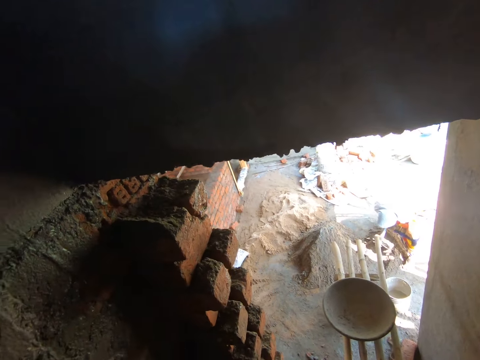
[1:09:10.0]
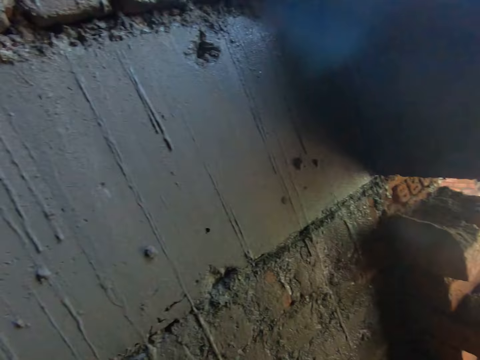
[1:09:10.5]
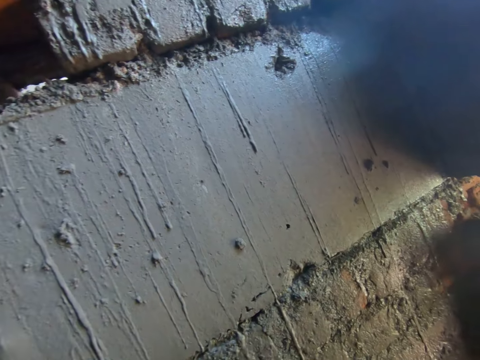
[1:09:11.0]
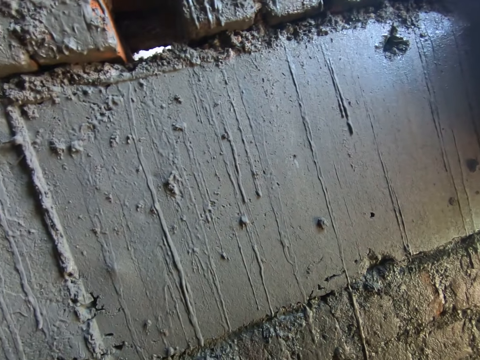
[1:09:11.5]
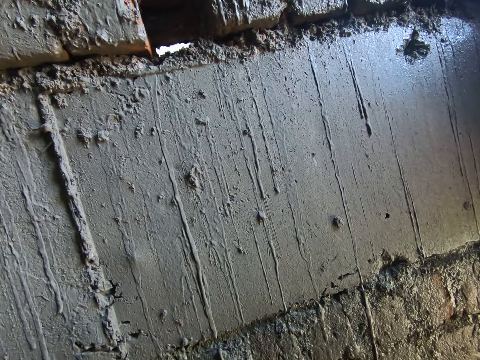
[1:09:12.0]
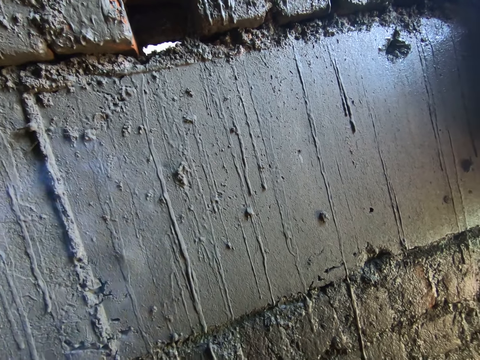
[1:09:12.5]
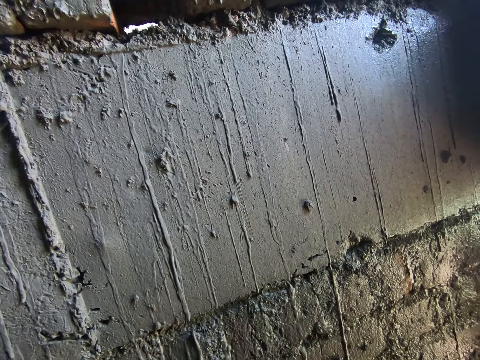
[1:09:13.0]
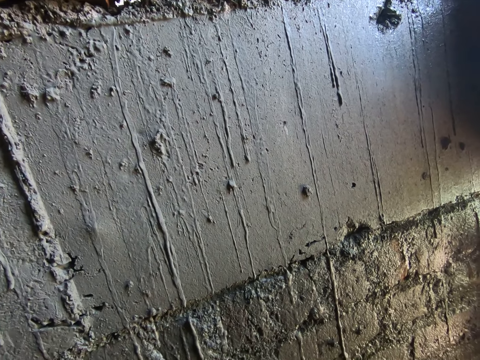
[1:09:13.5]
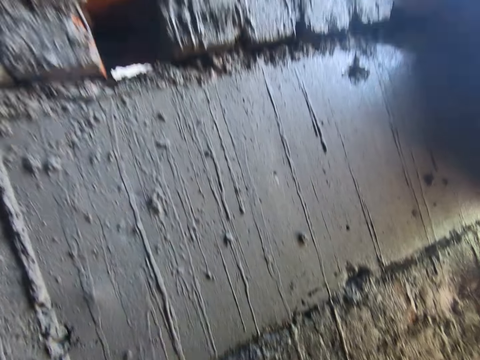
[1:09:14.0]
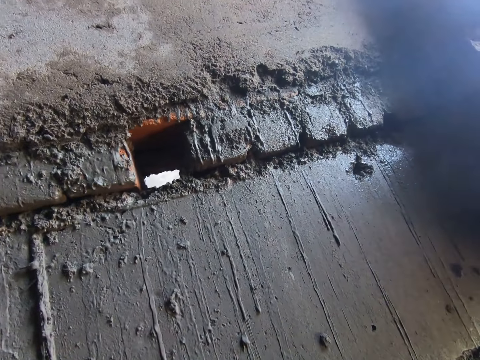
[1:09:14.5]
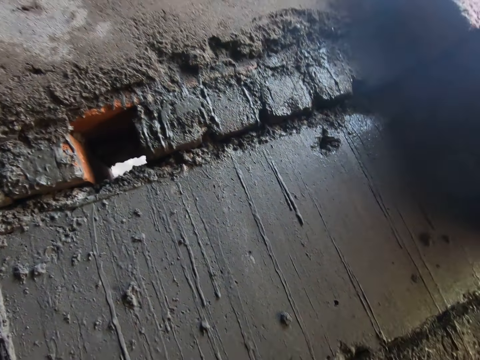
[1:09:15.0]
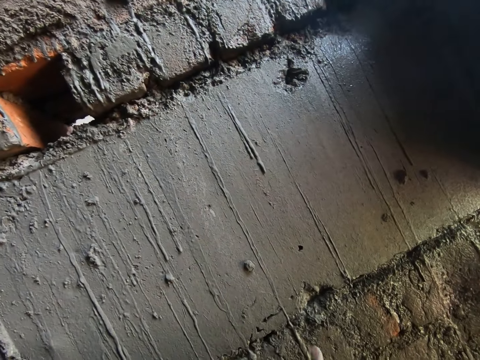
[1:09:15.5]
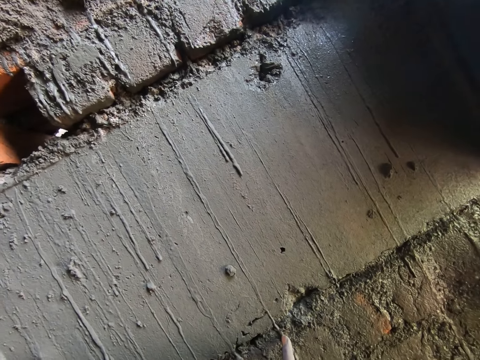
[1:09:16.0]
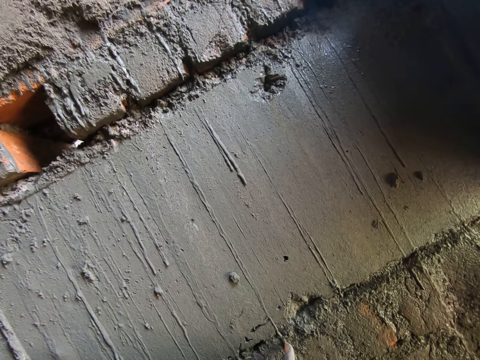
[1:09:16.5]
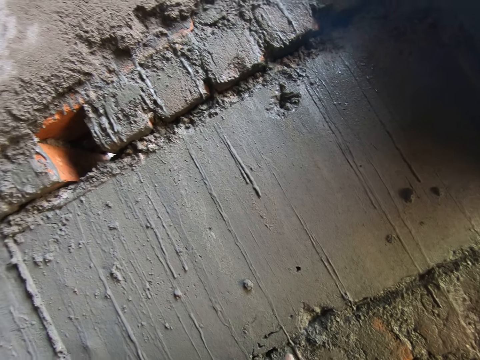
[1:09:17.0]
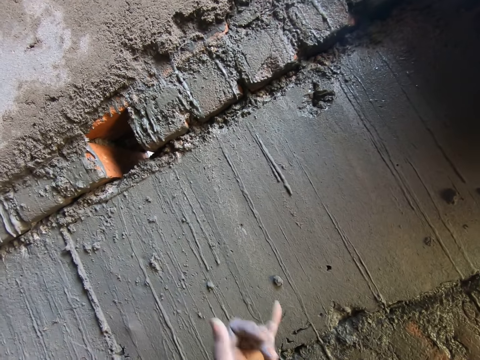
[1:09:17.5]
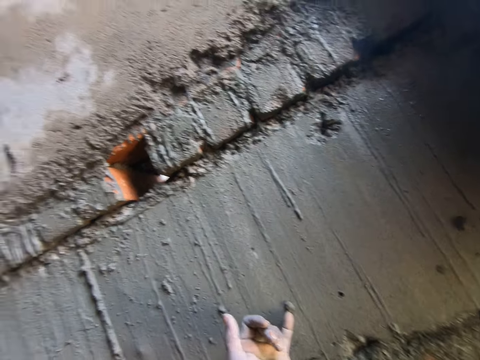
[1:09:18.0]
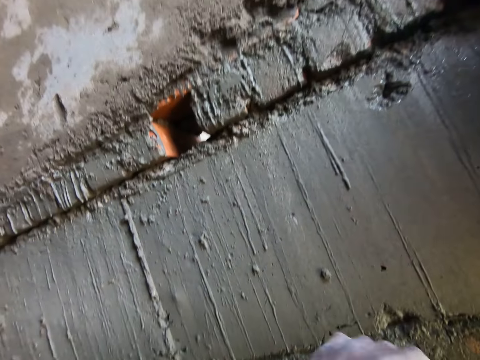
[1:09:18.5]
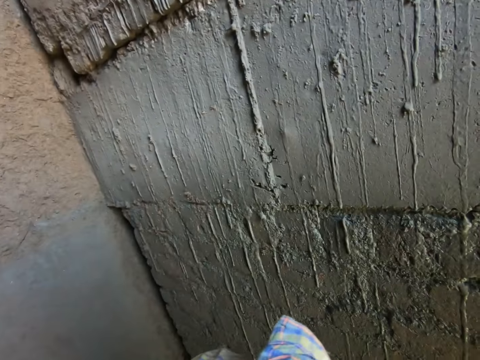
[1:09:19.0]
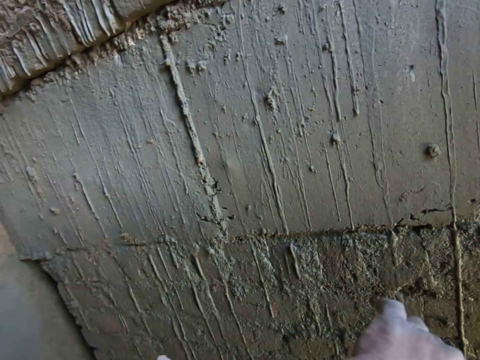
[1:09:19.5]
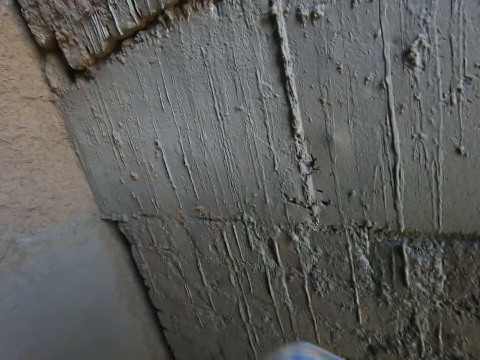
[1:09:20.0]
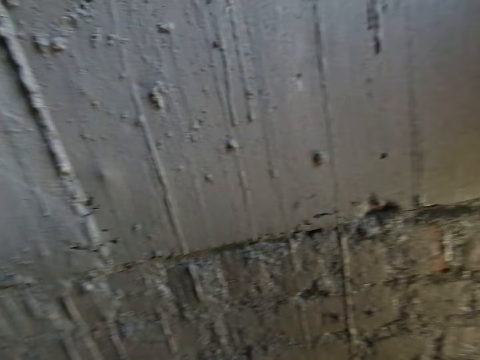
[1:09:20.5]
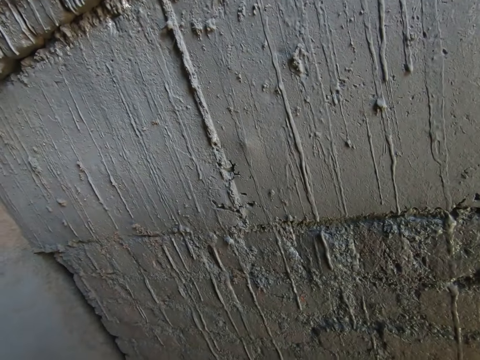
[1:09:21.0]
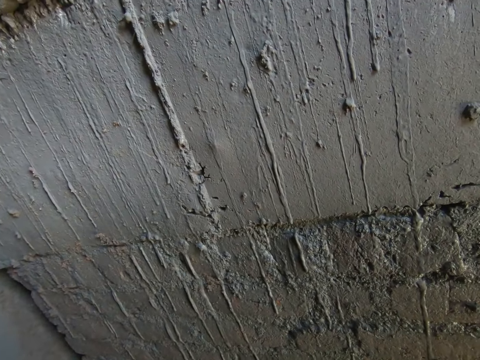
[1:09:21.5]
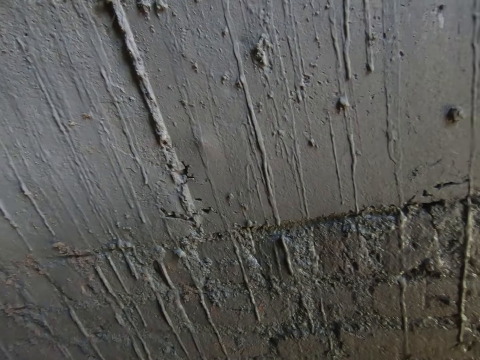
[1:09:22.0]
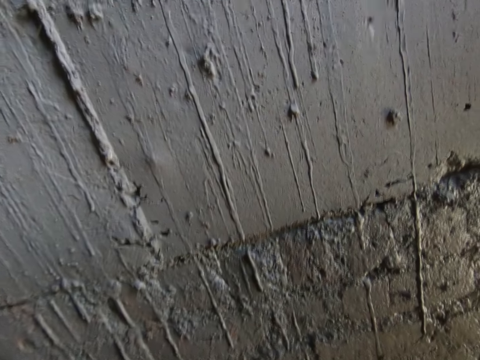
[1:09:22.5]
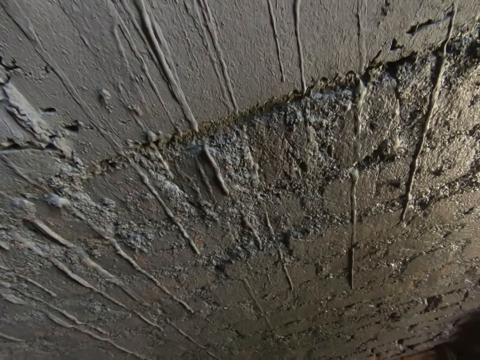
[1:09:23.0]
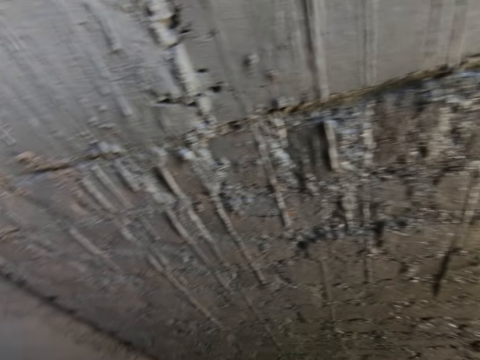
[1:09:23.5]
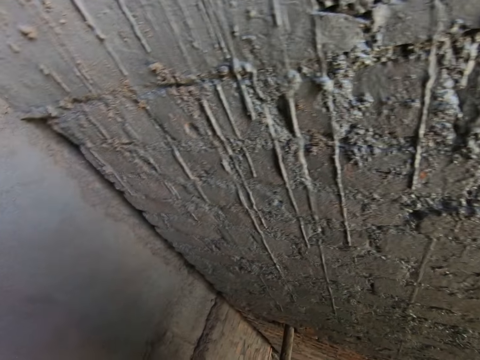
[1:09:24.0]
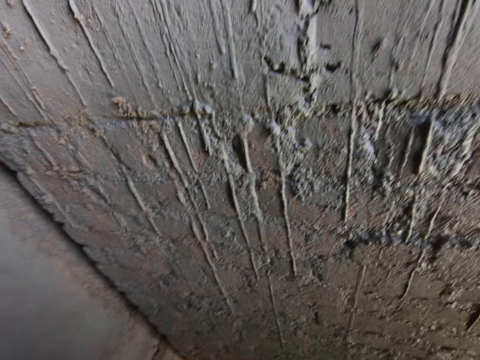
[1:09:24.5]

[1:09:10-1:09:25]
The camera wearer touches the wall with his left hand.

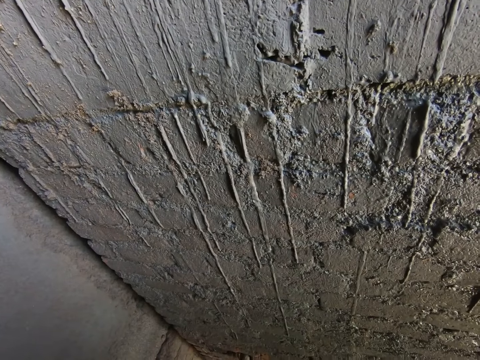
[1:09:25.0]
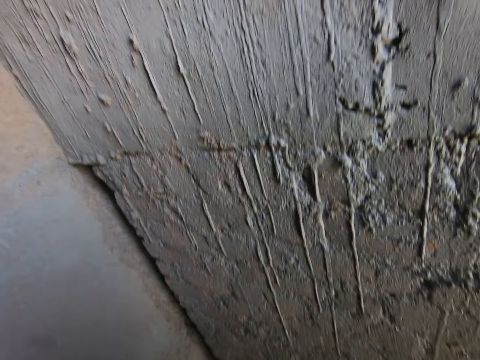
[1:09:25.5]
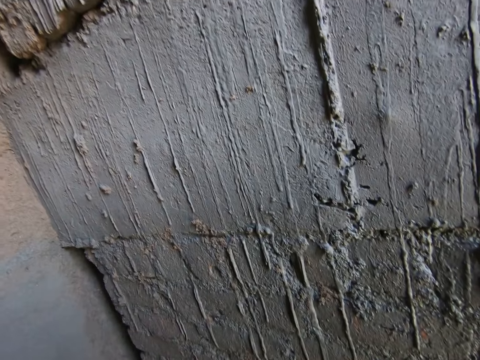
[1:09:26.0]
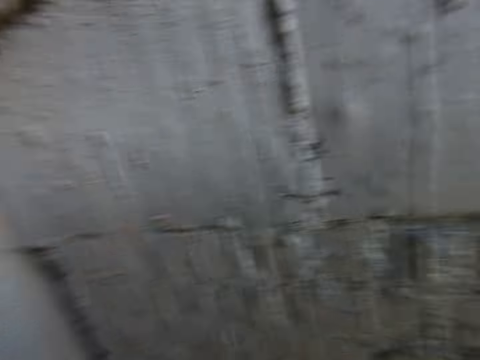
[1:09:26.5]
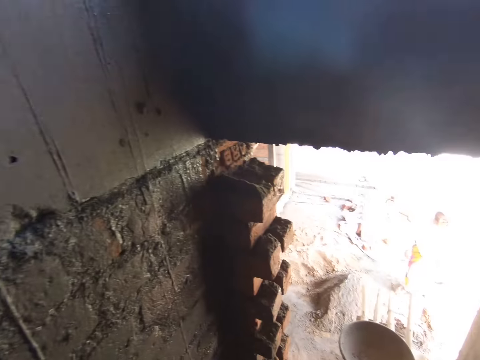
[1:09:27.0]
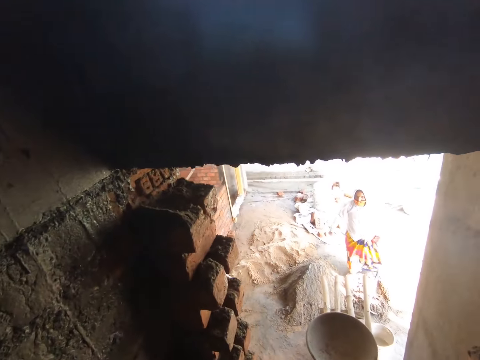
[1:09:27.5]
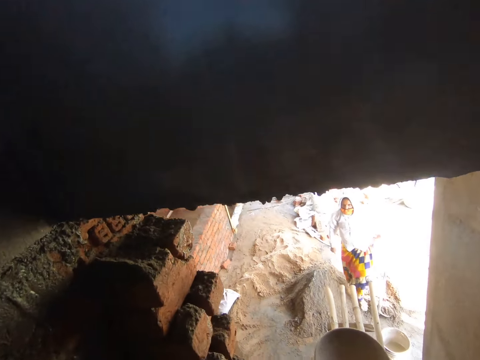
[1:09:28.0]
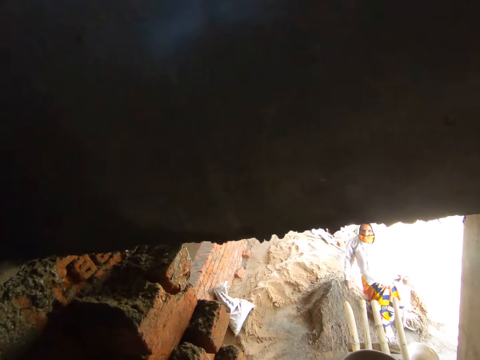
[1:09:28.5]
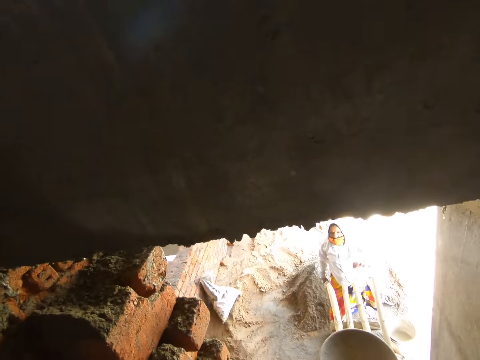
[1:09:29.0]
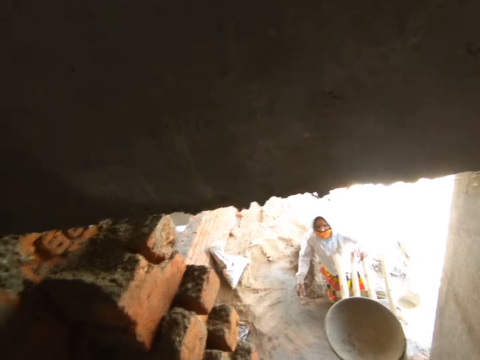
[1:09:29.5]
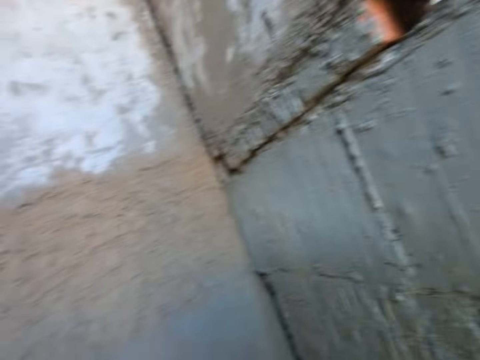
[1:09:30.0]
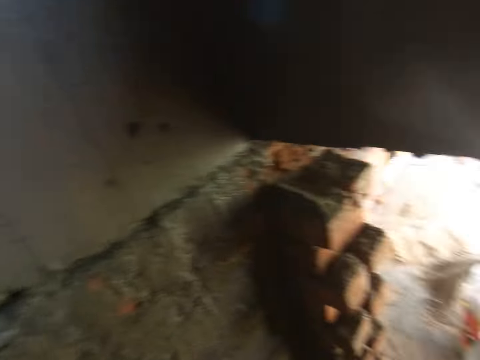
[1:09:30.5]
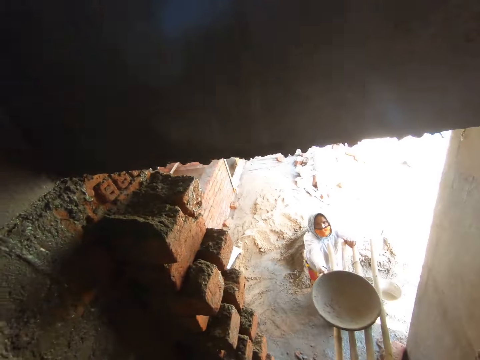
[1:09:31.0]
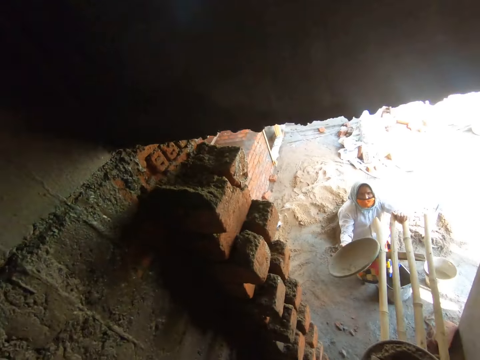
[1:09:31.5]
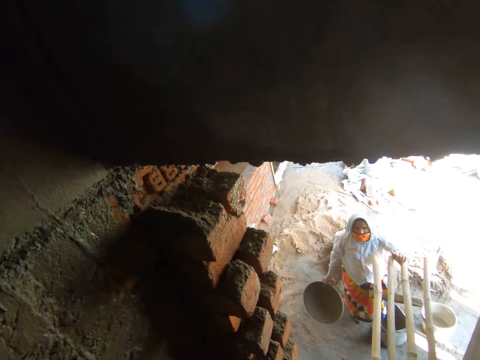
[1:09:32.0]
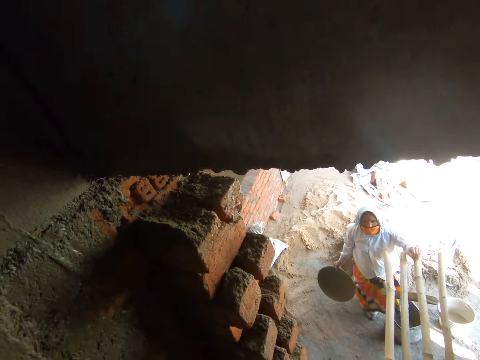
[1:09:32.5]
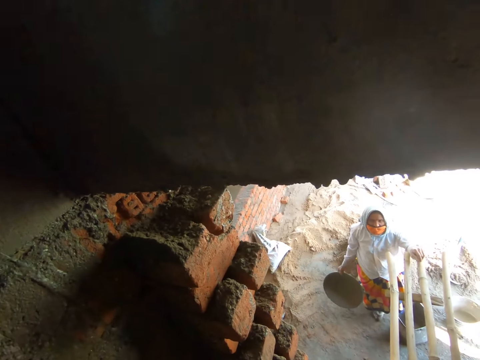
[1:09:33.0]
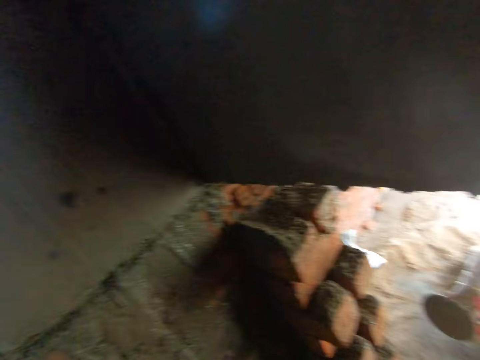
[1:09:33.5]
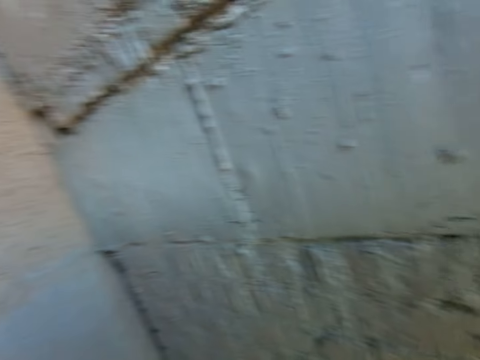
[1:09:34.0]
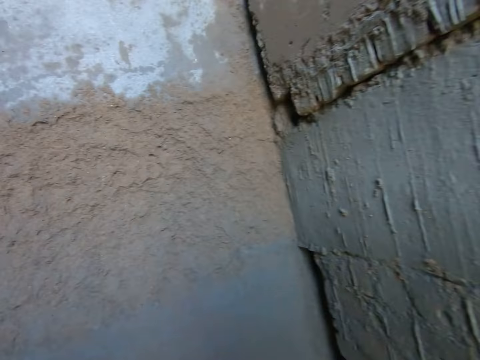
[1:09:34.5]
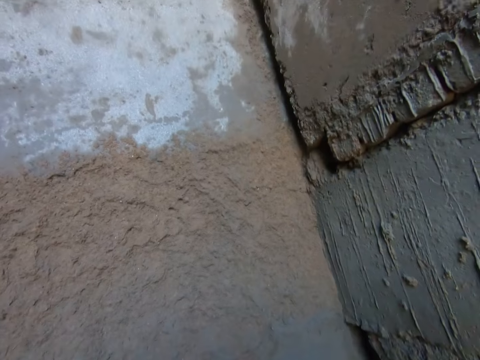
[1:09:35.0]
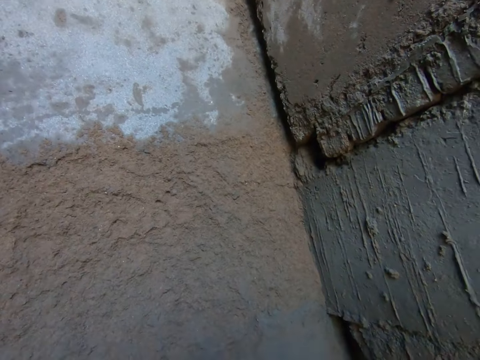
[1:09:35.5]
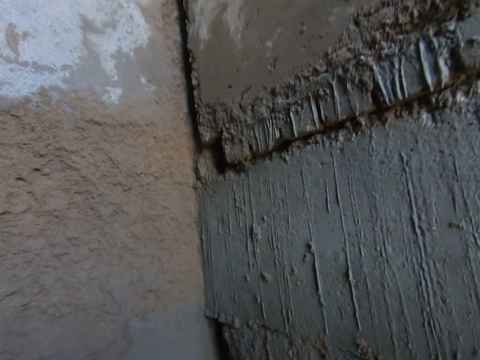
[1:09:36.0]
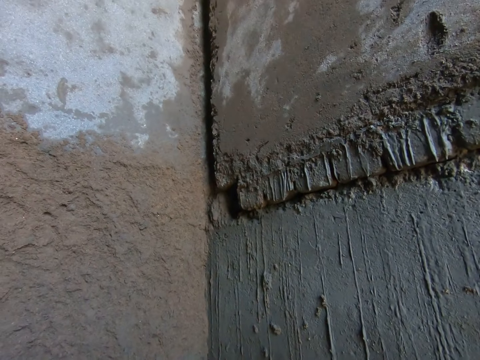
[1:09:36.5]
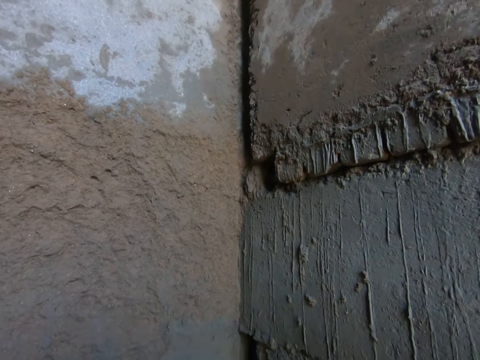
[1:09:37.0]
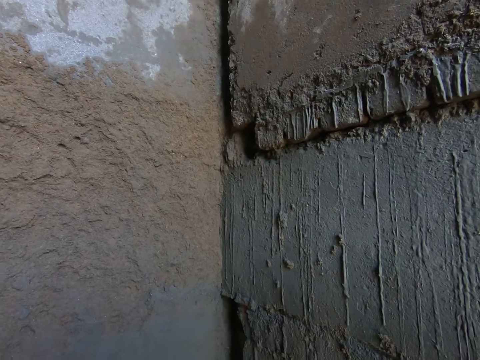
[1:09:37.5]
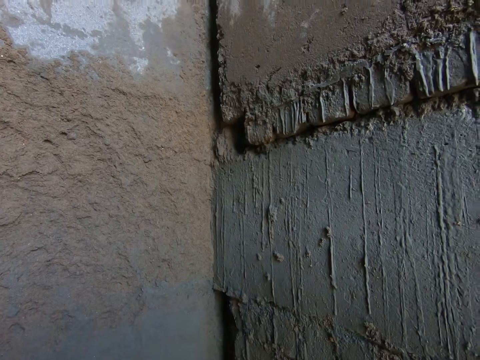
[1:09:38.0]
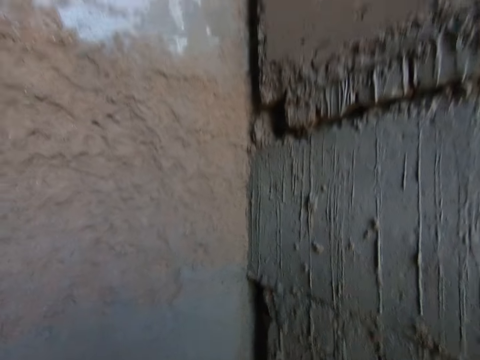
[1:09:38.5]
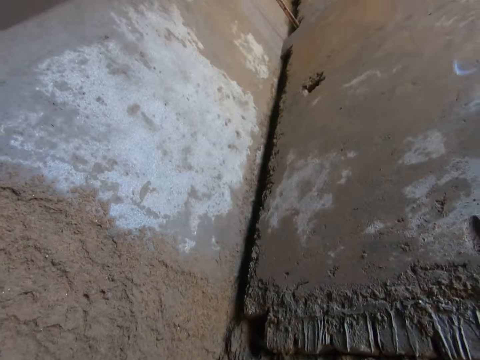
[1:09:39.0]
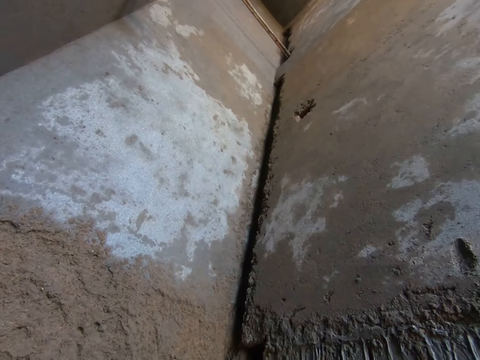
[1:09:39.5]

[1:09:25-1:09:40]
The camera wearer converses with the woman. The woman touches the wooden scaffold with her left hand and talks. The camera wearer looks at the wall and looks at the woman. The woman picks the mixing bowl on the wooden scaffold with her right hand. The camera wearer looks at the wall.
